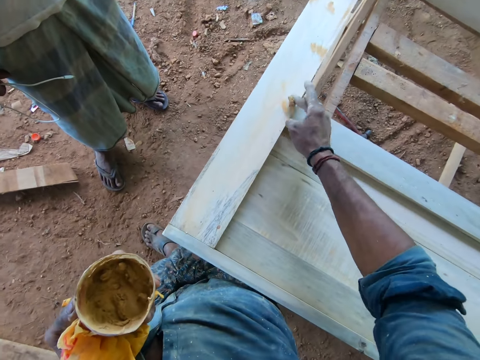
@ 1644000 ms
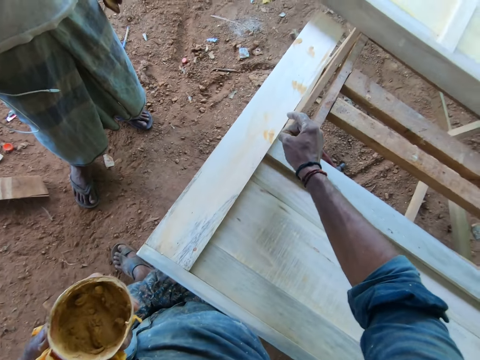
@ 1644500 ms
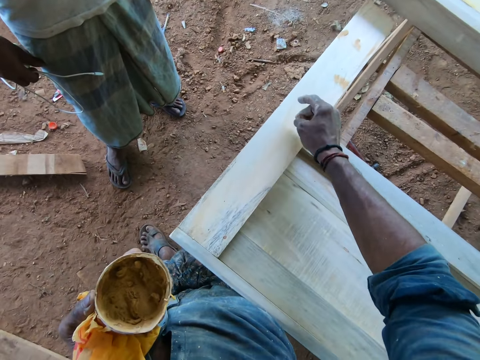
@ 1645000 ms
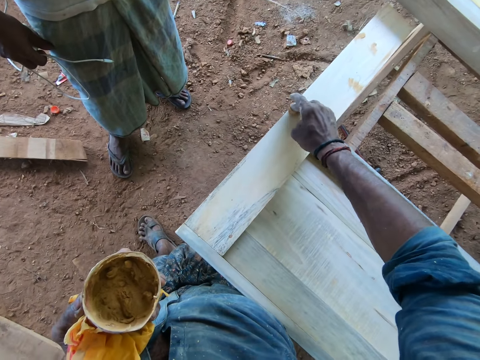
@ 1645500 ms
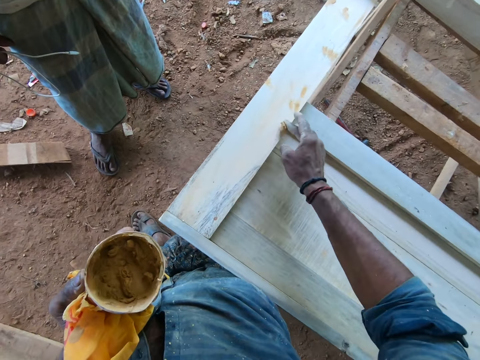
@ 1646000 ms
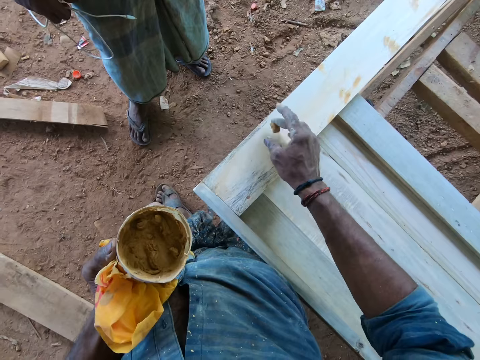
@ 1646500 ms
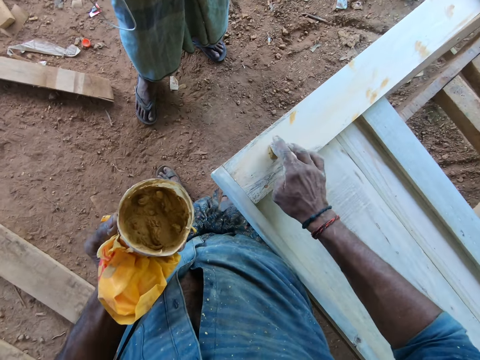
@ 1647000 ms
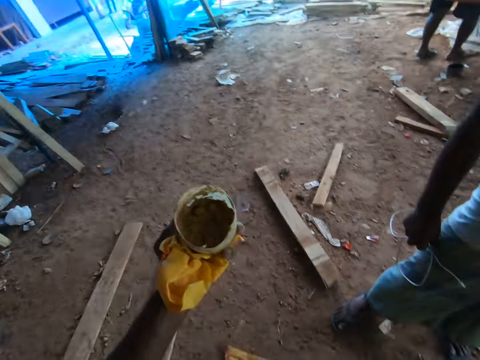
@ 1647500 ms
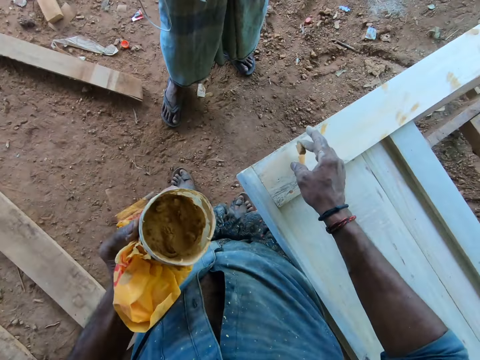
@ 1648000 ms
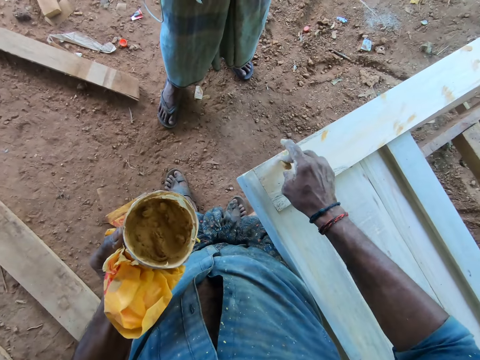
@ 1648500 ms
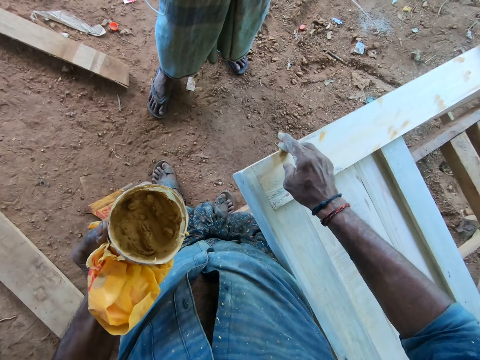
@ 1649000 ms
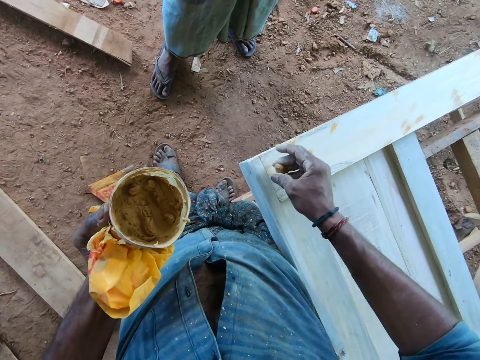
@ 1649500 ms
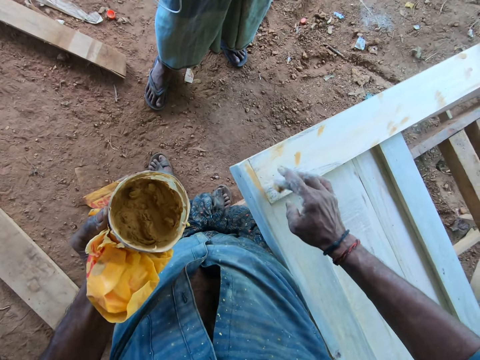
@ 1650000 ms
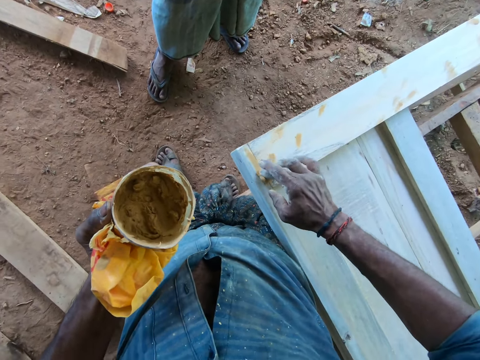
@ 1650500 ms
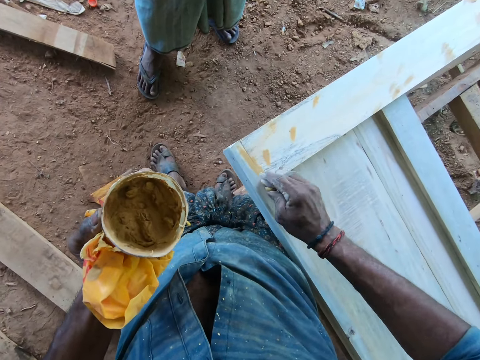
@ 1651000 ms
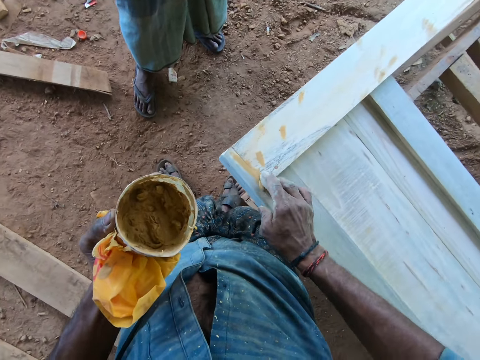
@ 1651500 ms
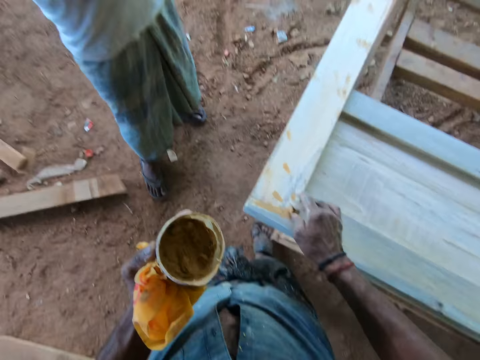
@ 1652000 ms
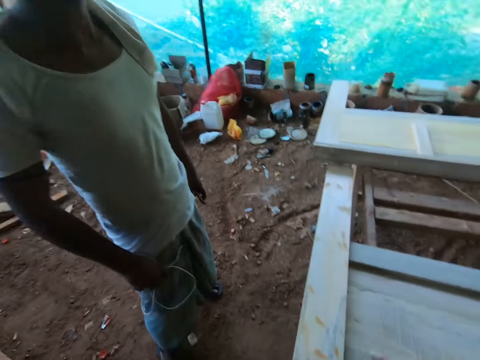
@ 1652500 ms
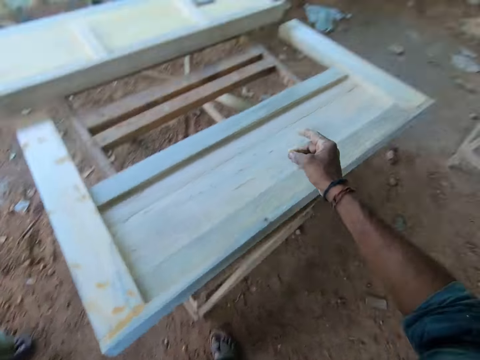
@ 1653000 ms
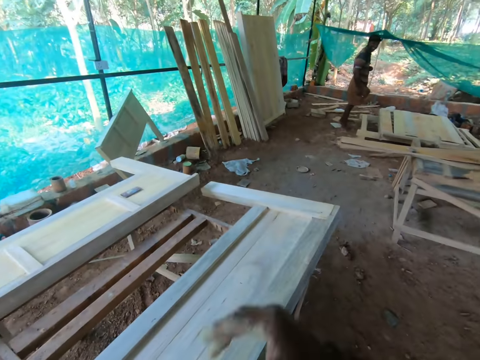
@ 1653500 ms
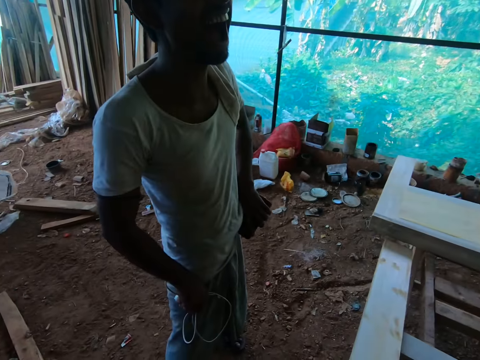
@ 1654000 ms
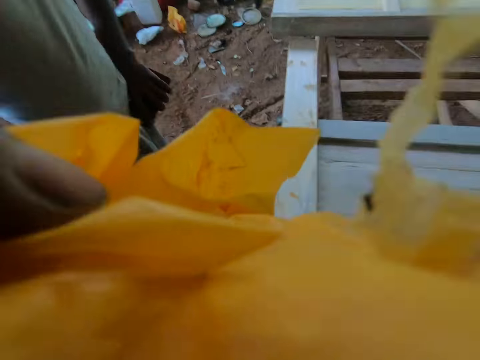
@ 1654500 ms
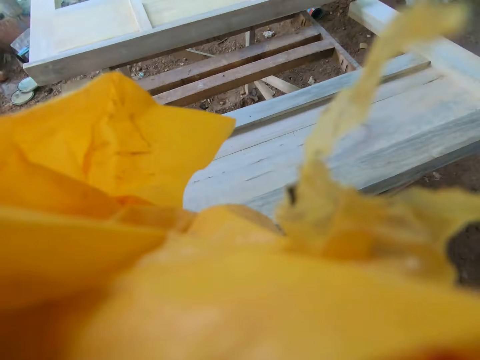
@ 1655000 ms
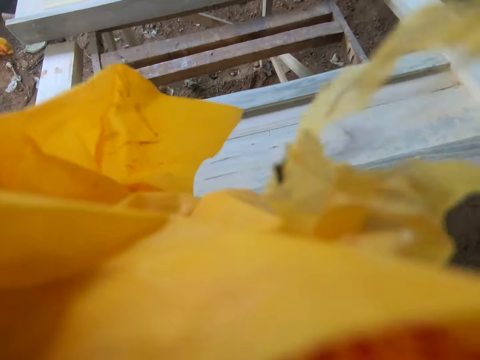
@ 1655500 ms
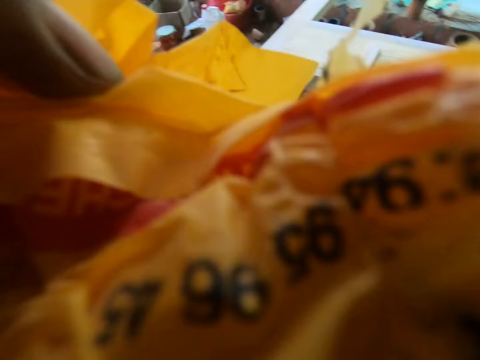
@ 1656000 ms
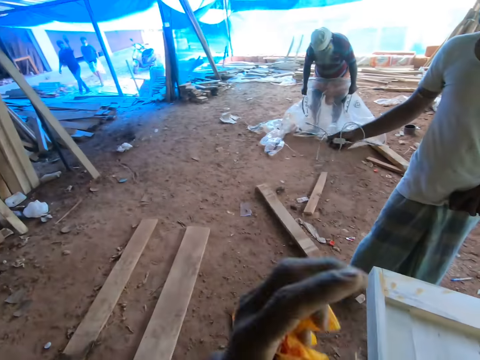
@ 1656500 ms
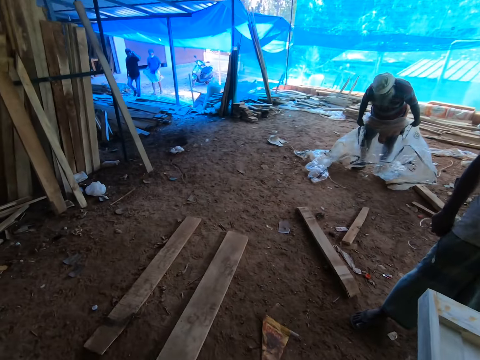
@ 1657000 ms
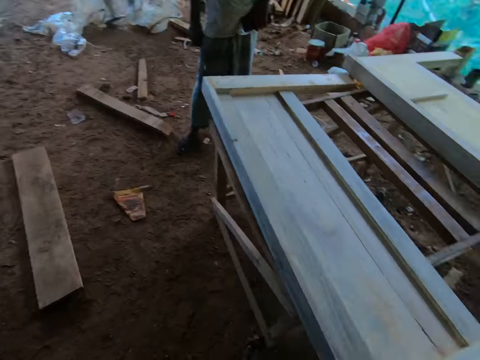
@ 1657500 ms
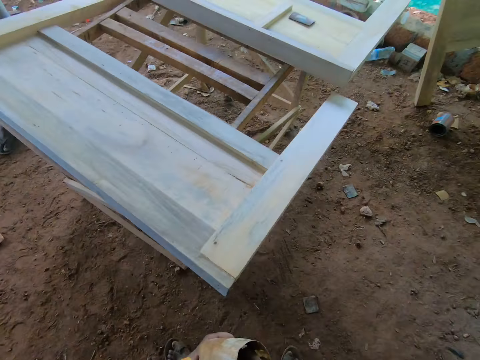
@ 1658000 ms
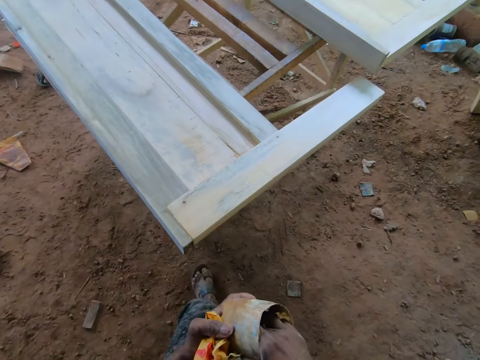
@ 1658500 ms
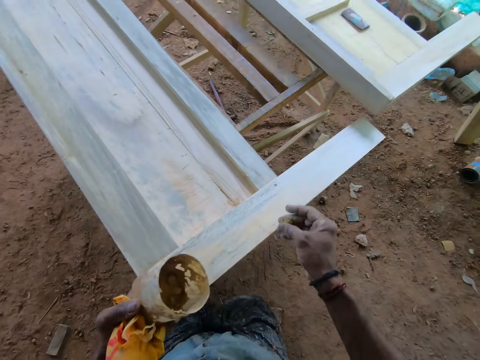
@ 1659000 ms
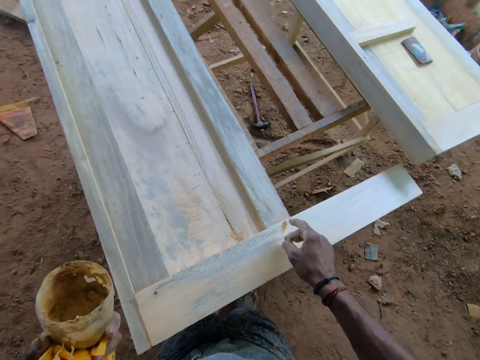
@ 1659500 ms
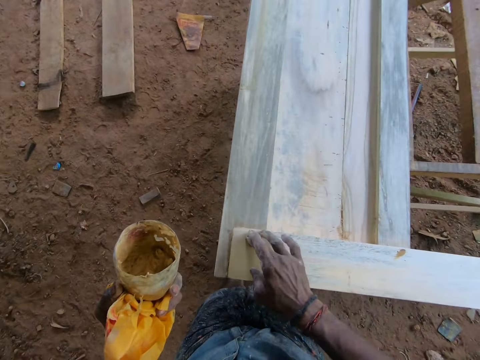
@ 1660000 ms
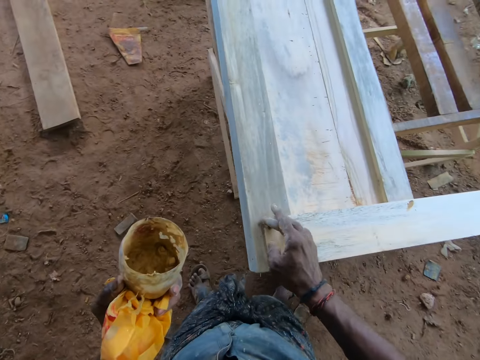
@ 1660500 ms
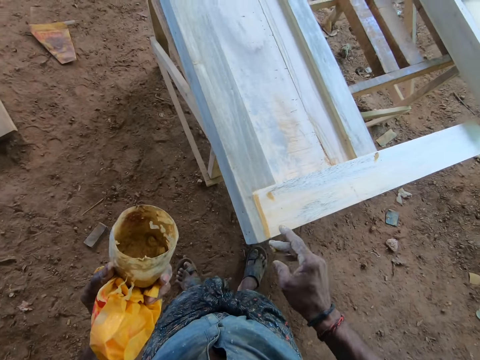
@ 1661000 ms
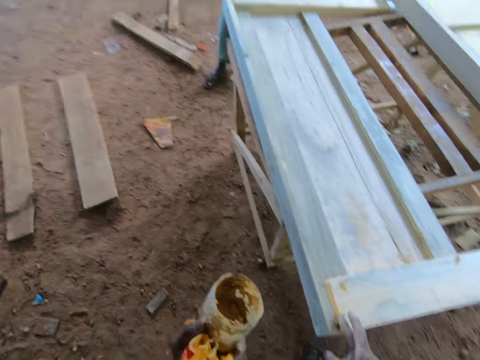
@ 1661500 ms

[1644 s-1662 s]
The camera wearer converses with a person. He converses with the person again. He applies something on timber. He moves his hand. He lifts something. He takes gum from the container of gum with his right hand. He moves around. He puts the gum in his right hand on the piece of furniture.

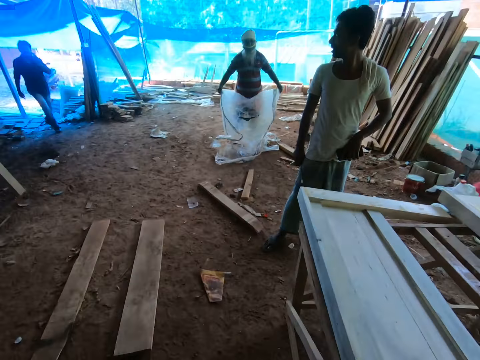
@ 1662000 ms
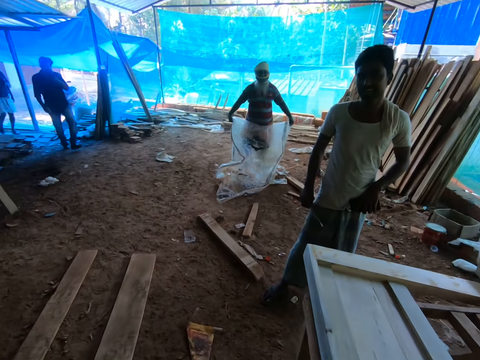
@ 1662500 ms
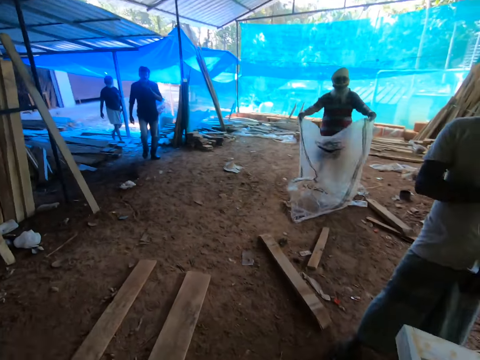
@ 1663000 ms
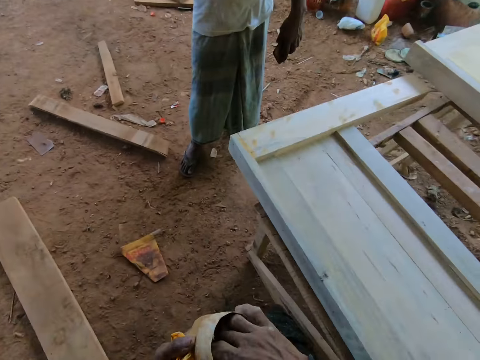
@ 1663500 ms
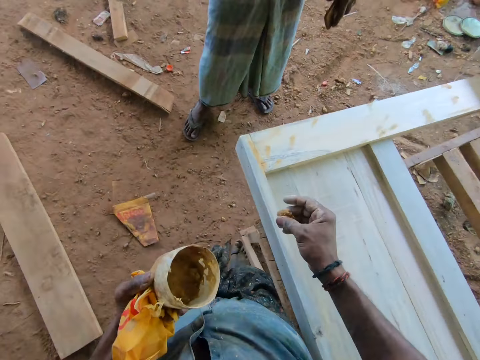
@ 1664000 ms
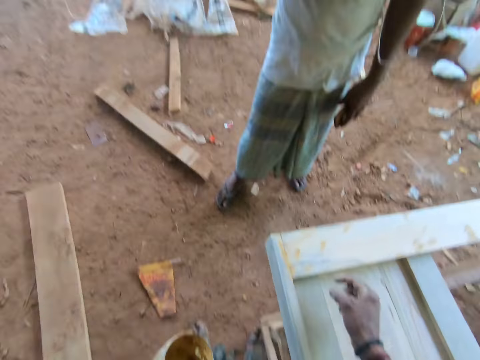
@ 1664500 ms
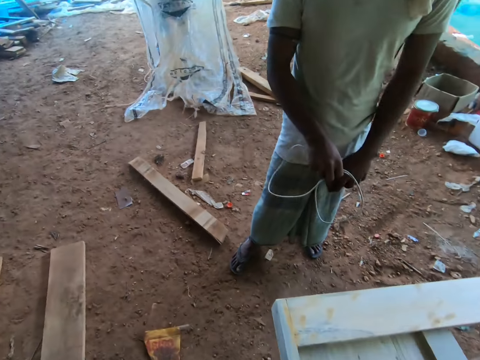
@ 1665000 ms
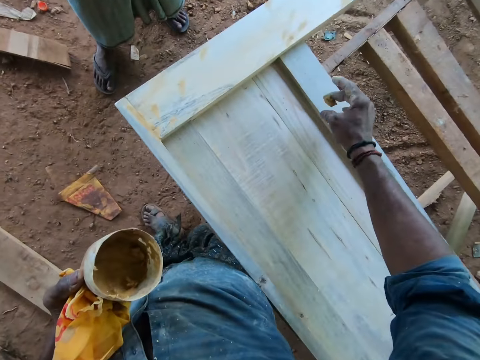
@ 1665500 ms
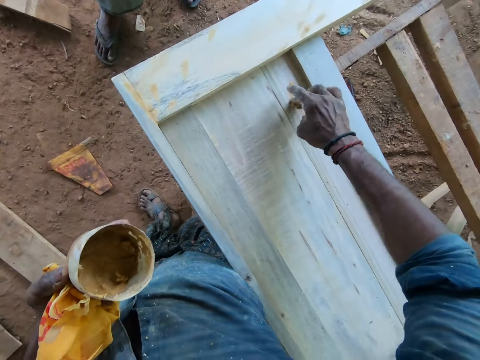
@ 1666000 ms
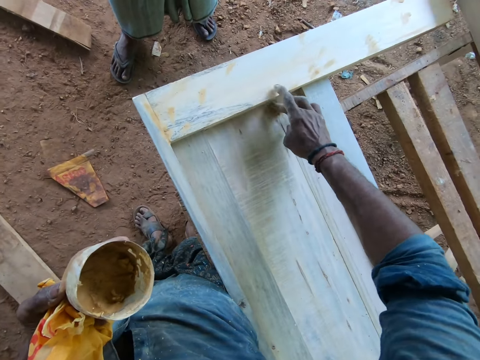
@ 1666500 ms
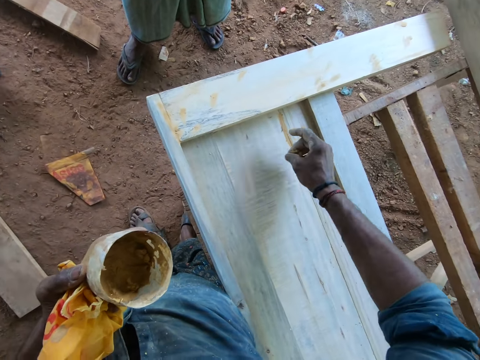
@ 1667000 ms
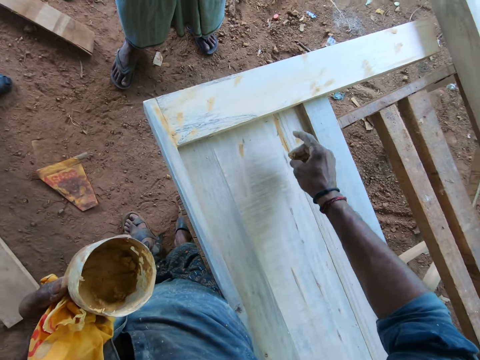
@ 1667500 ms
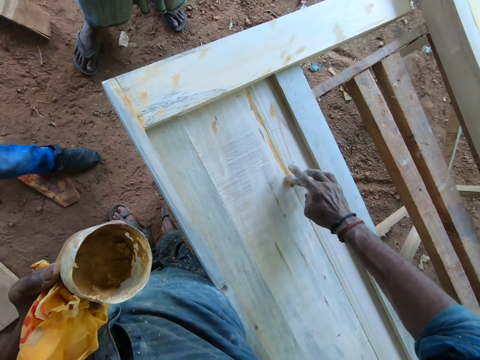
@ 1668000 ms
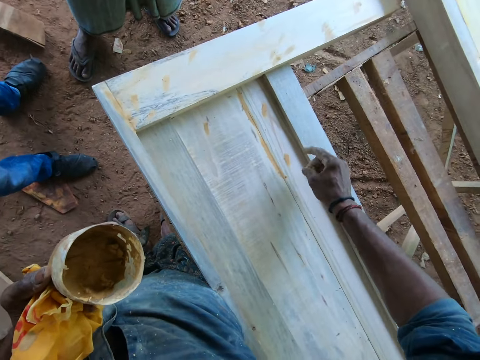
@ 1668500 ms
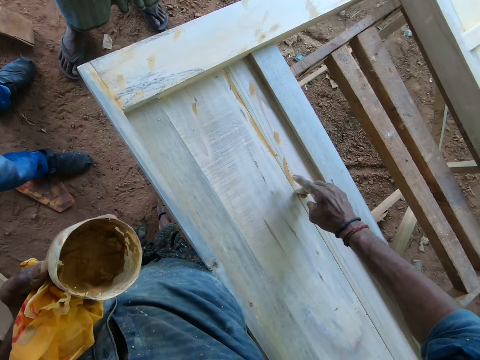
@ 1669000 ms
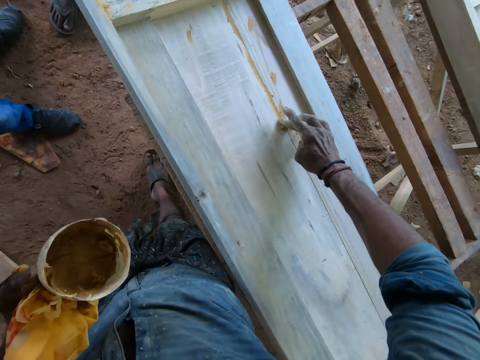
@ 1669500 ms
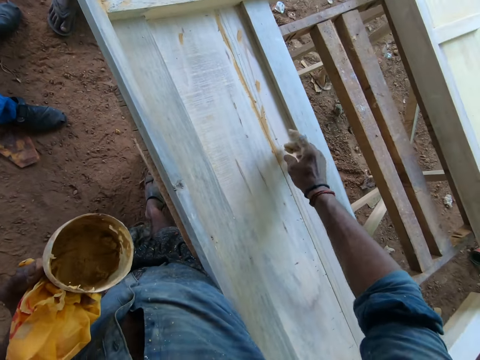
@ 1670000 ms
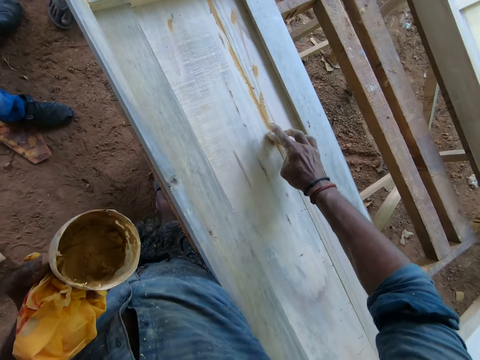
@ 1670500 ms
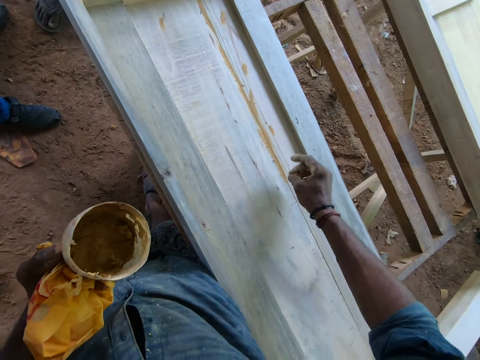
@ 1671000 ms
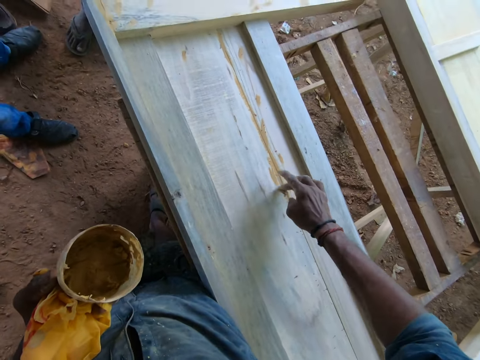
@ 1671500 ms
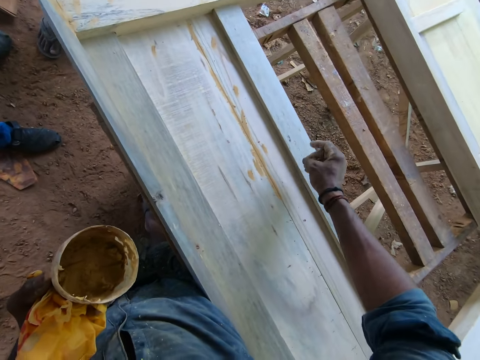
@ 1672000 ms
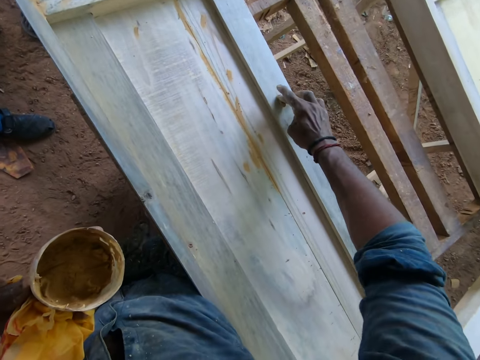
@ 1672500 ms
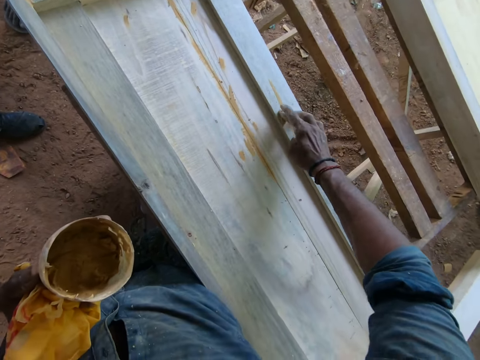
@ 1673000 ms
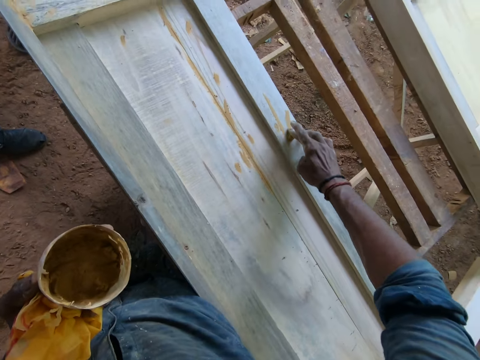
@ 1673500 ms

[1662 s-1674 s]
The camera wearer converses with a man. They apply something on timber. They interact with the man.
